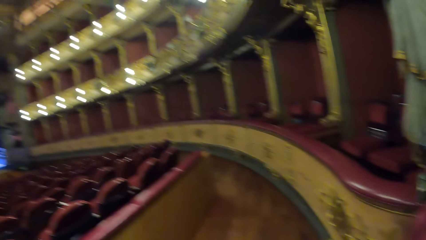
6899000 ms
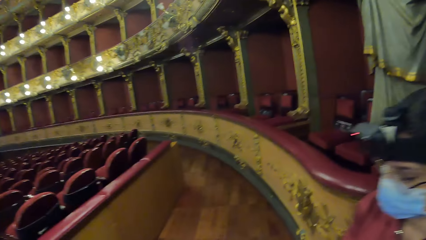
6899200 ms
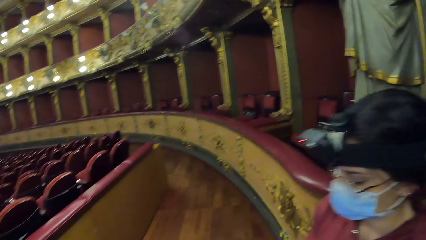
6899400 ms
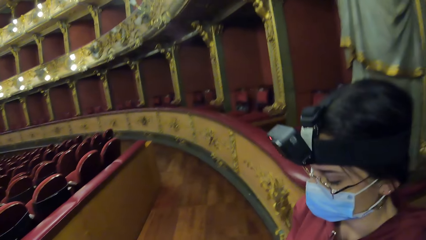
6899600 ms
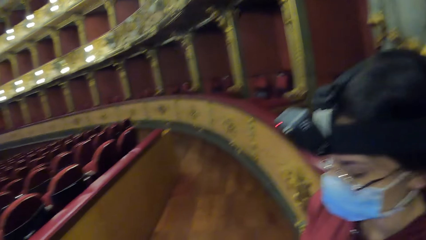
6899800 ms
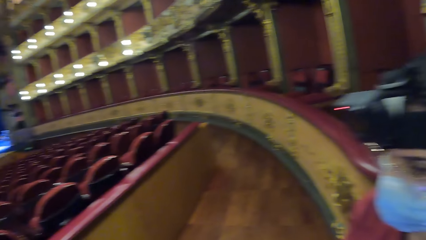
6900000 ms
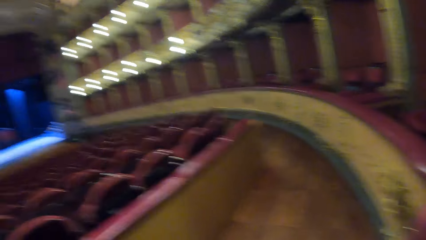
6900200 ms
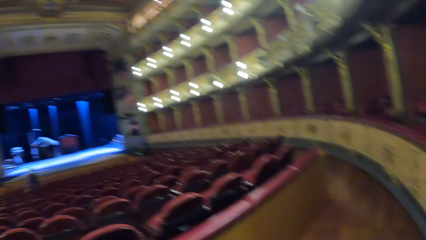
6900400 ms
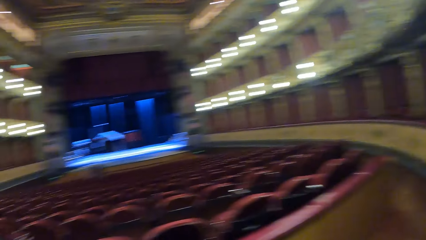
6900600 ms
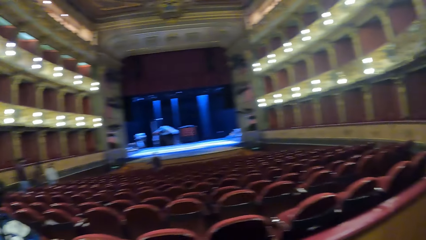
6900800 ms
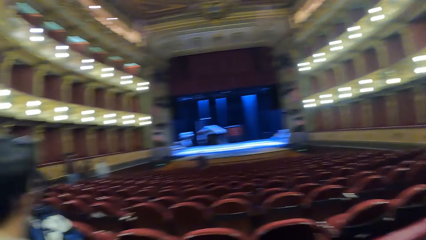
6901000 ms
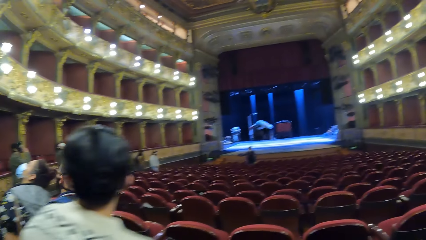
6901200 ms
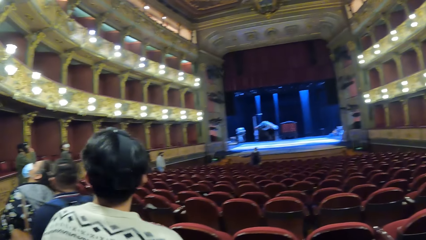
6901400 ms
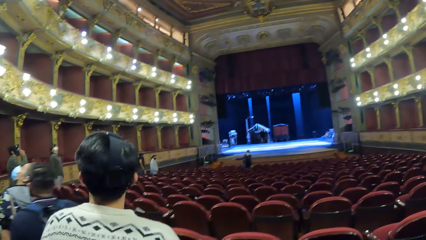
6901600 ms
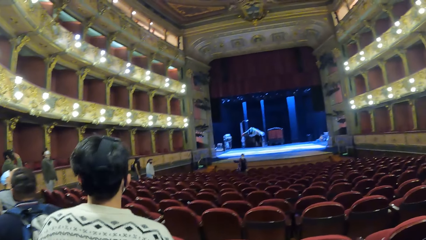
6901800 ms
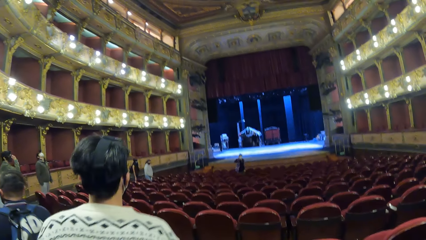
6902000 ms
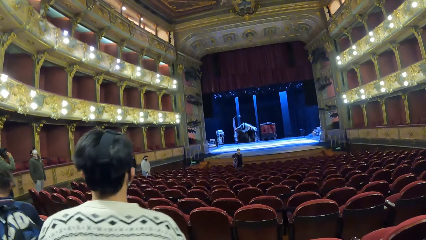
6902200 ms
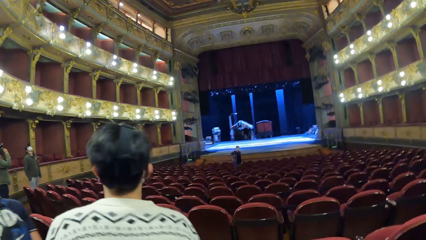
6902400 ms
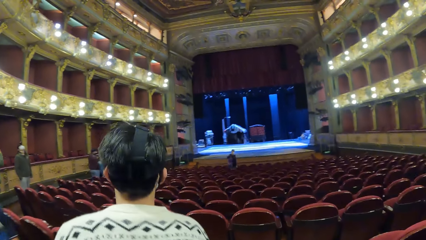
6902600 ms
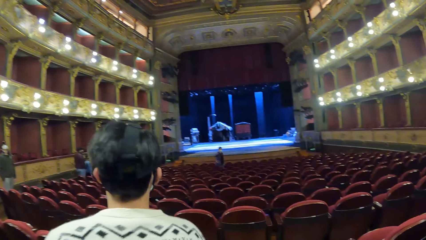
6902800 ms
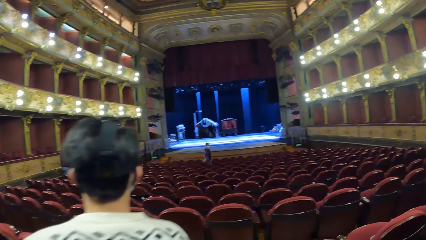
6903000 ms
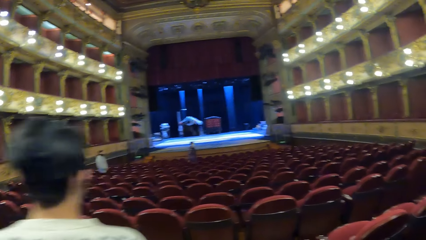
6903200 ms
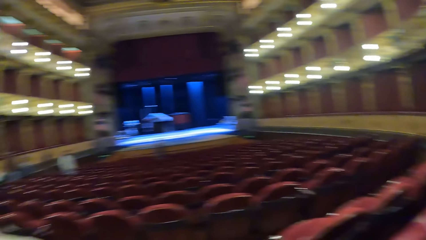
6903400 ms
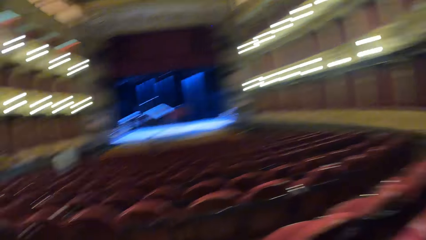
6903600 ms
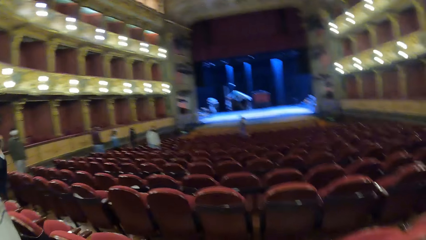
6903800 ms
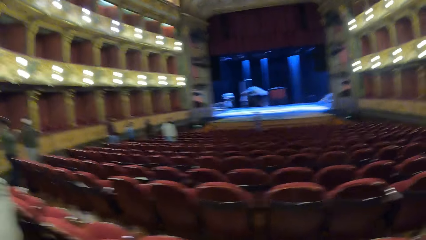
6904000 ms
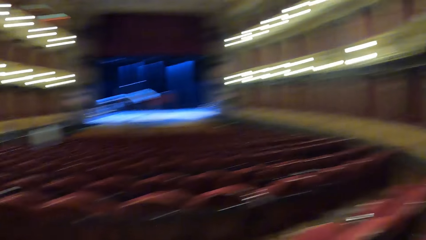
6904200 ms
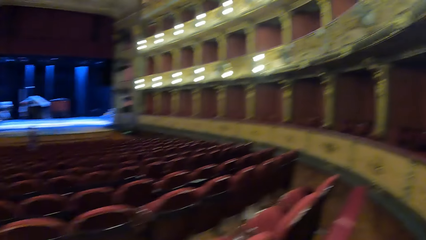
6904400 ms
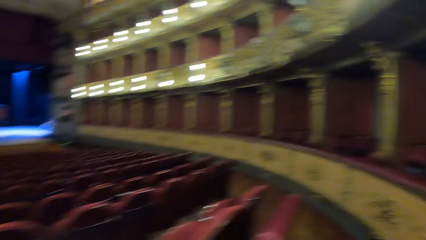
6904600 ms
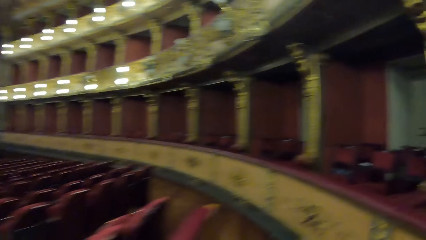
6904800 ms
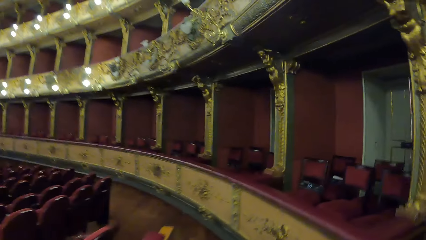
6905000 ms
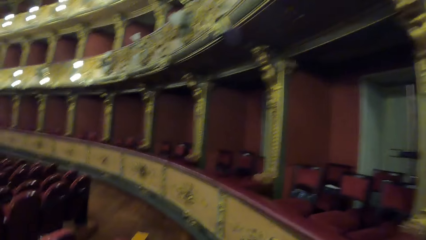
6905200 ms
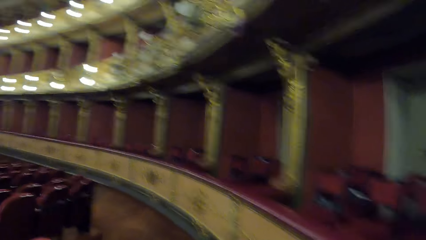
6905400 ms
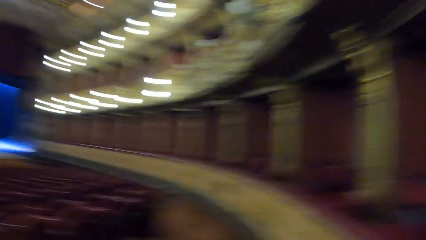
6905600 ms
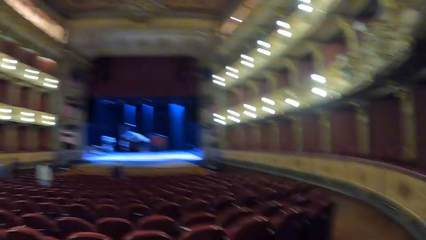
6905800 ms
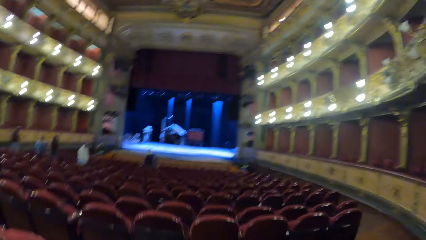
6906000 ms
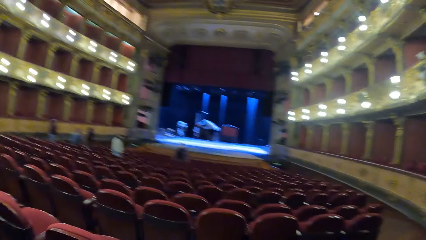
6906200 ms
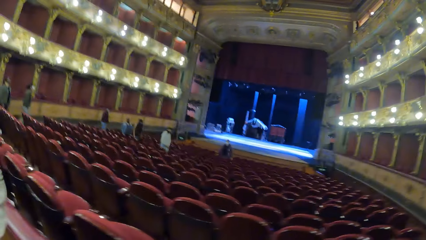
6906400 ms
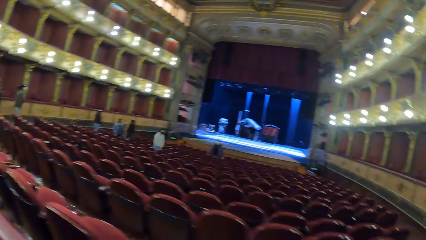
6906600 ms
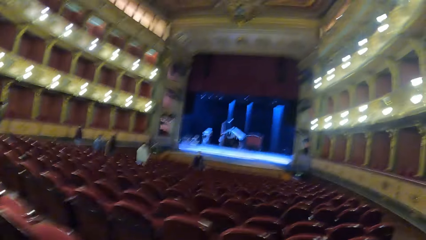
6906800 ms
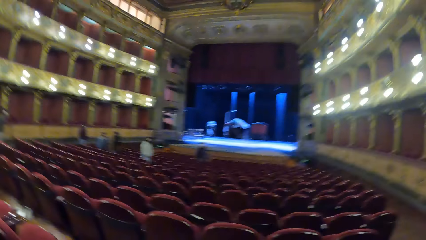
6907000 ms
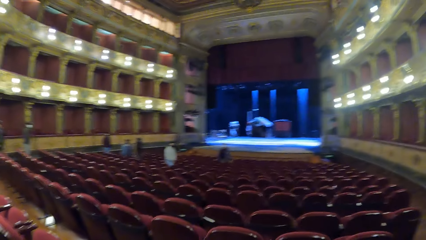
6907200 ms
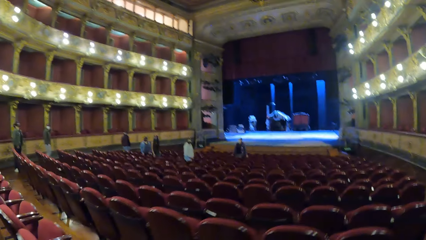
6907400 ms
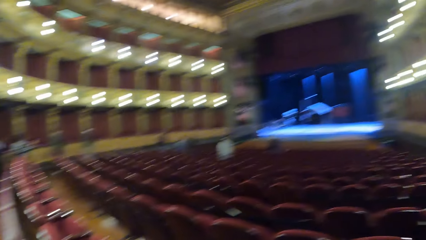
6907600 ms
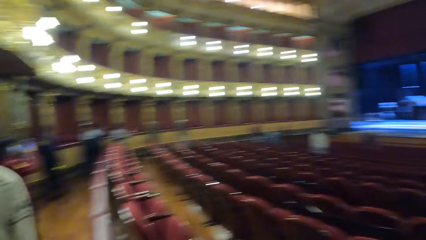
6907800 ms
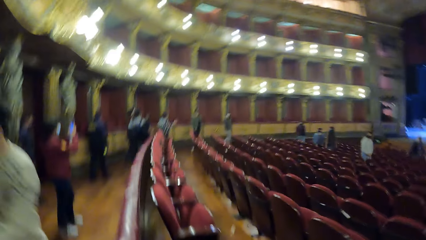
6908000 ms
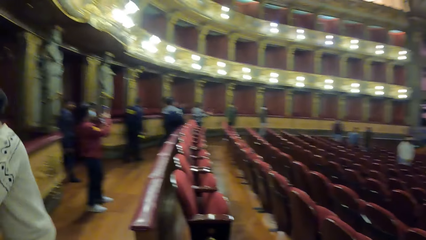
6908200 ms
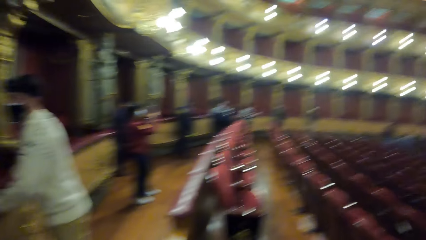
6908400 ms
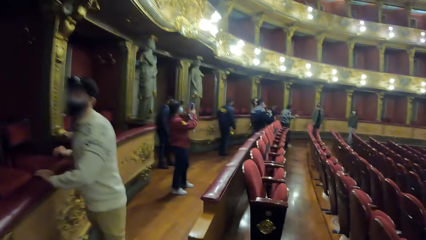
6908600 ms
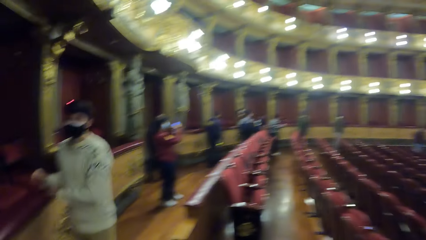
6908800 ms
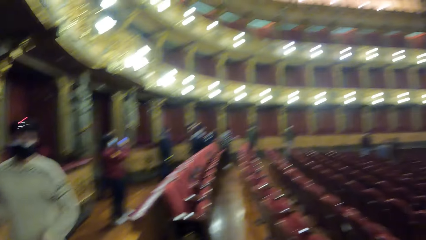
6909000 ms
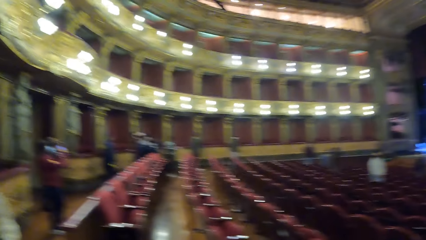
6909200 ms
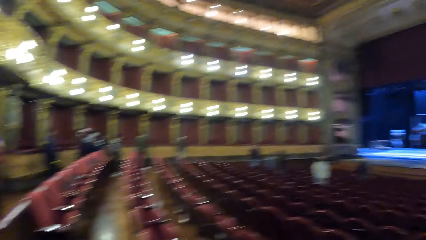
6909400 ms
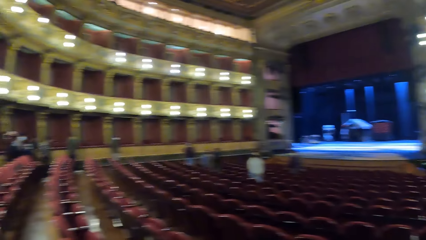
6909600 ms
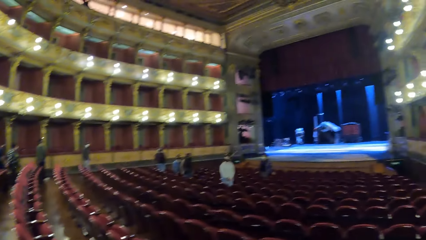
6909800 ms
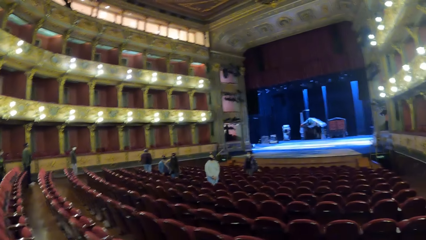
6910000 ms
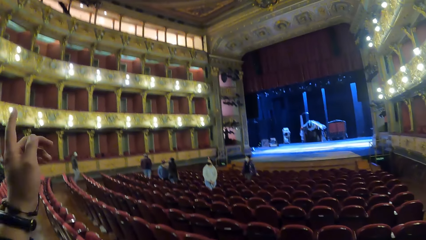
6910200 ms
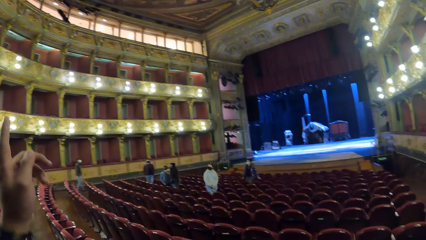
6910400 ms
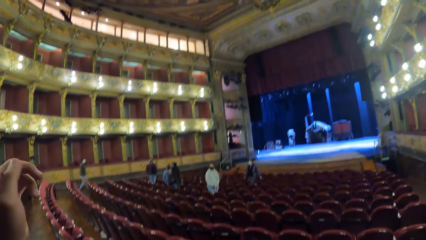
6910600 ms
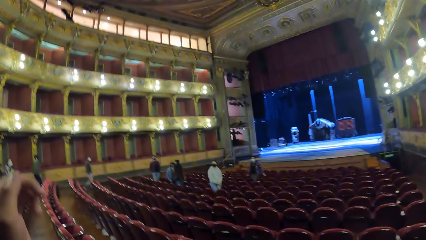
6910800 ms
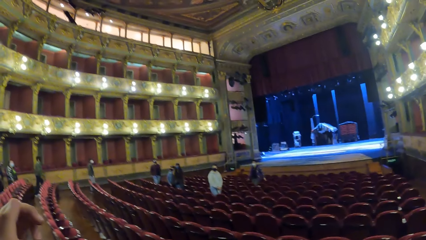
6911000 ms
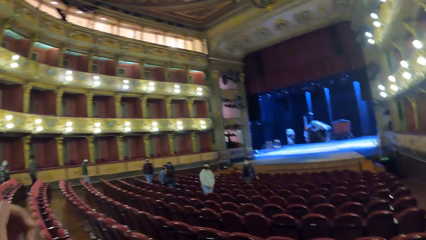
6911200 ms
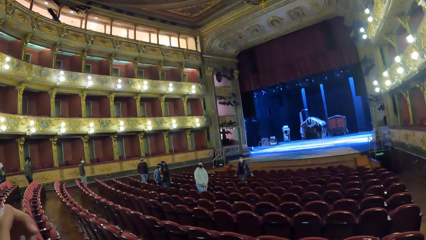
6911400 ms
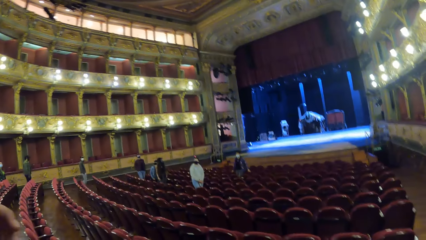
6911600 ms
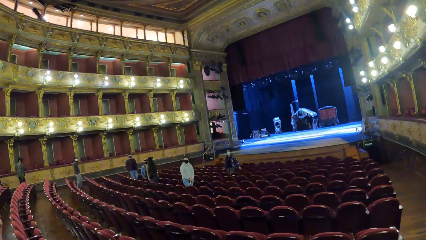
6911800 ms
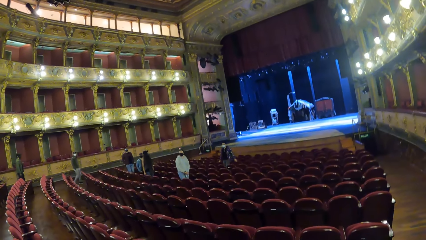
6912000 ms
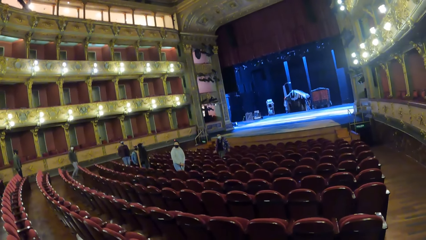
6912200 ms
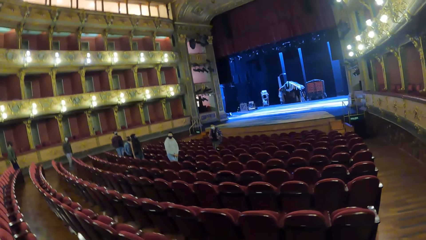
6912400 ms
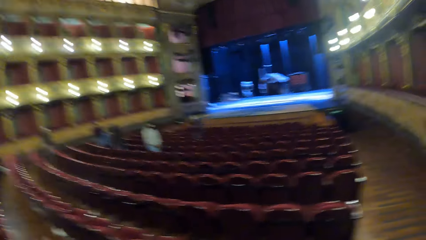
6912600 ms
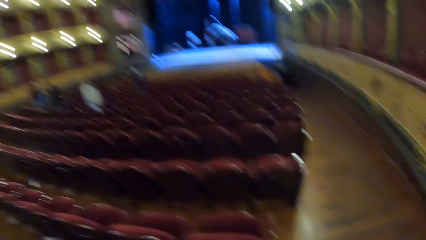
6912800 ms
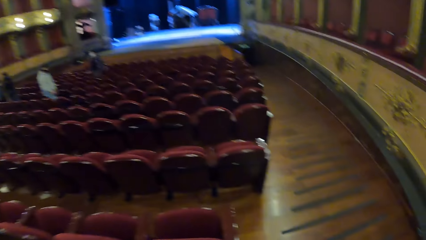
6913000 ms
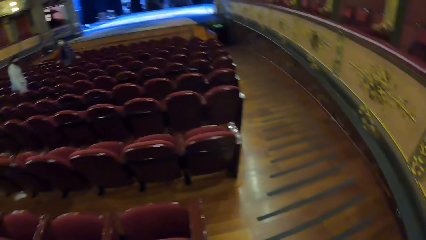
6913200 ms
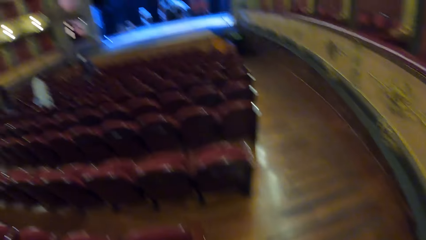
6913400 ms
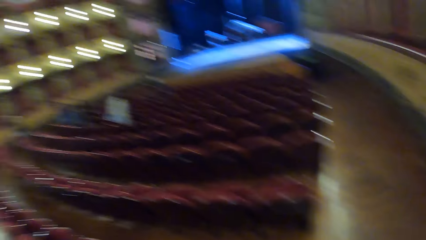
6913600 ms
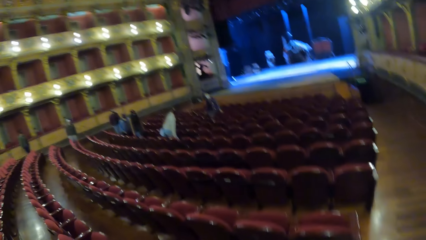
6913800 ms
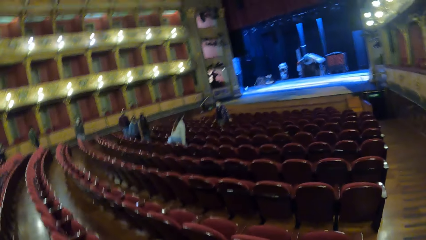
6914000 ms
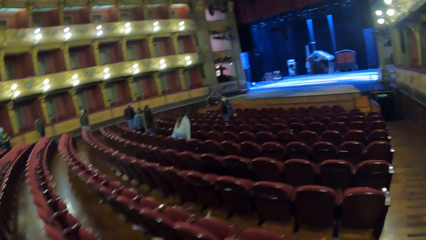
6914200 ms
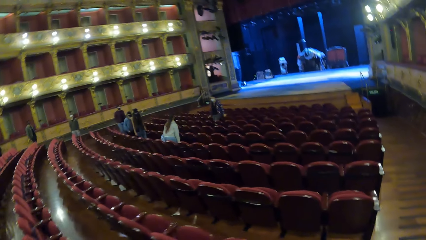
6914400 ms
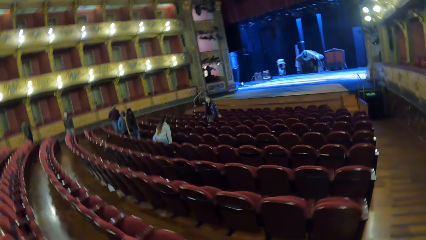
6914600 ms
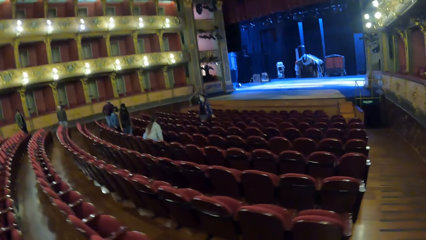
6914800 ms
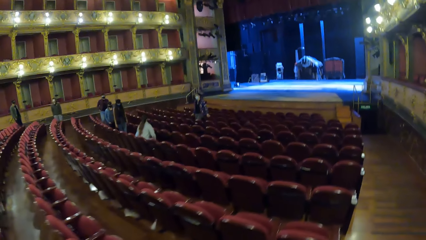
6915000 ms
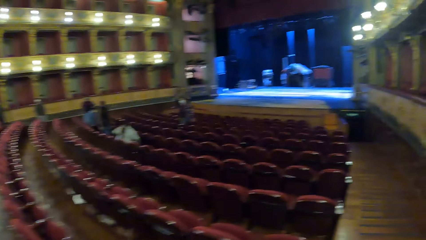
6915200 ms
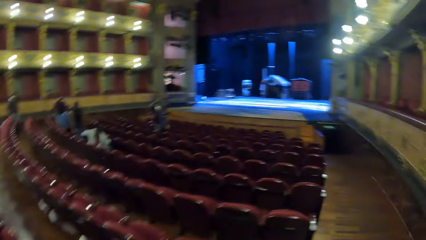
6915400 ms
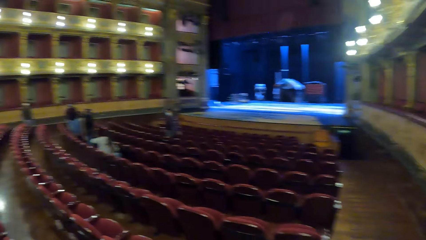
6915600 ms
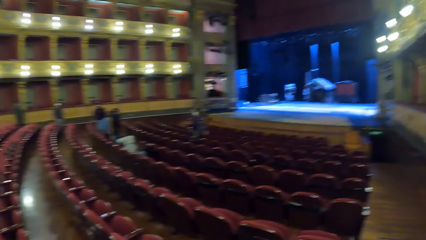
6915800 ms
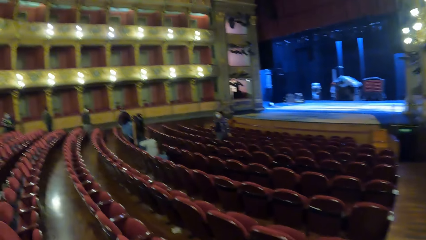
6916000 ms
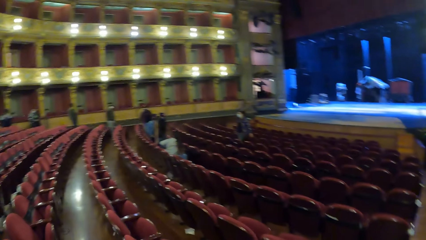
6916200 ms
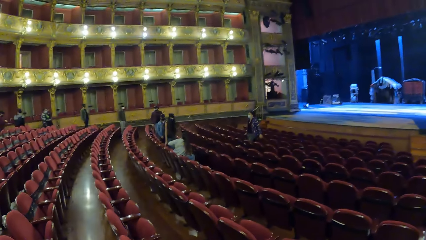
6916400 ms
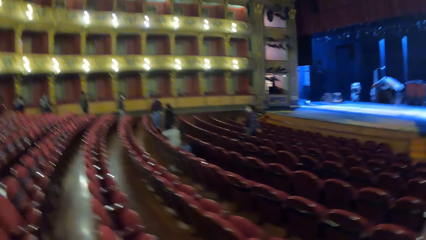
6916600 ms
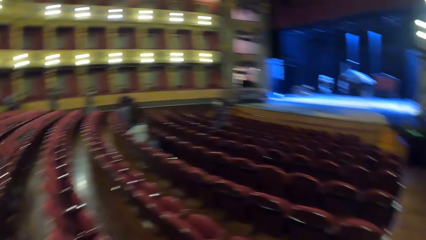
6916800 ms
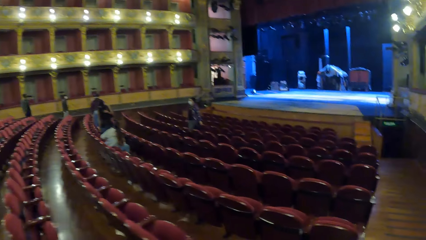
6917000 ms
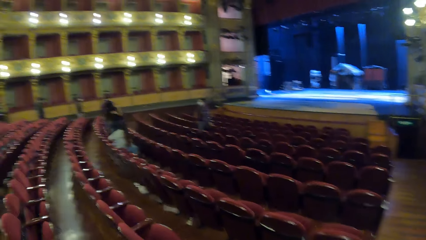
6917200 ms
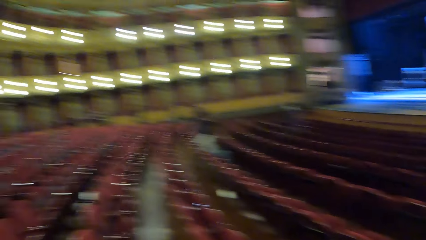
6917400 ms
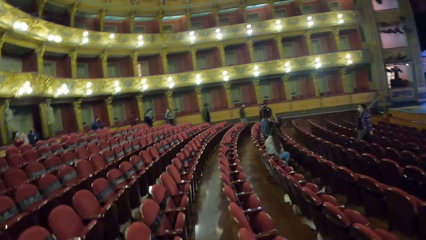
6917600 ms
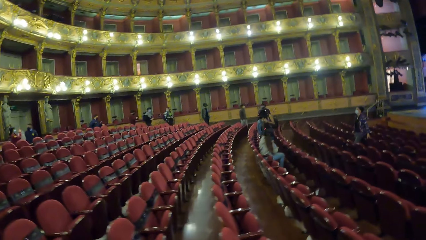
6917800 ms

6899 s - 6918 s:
A man touches his face with his right hand. Another man touches the wall with his hands. A person moves the hand to the chair. The camera wearer raises his left hand. He points up at the roof. A woman sits on a chair.
